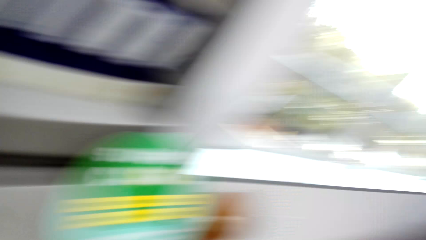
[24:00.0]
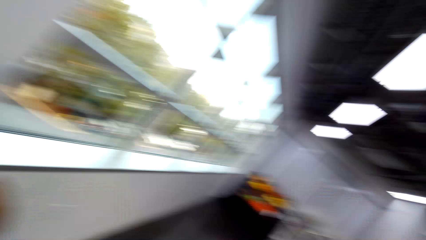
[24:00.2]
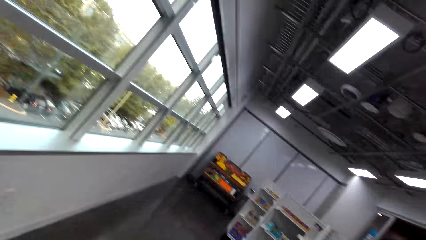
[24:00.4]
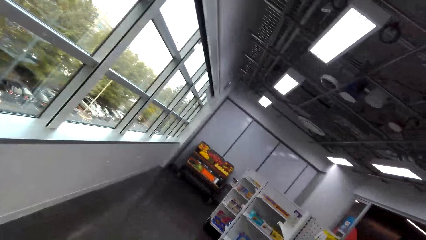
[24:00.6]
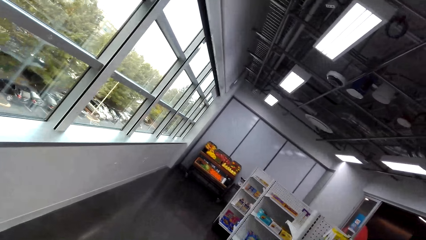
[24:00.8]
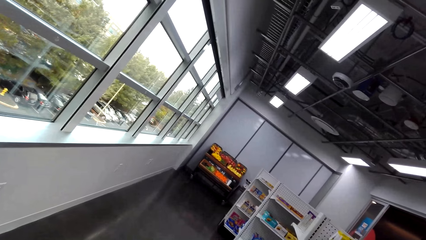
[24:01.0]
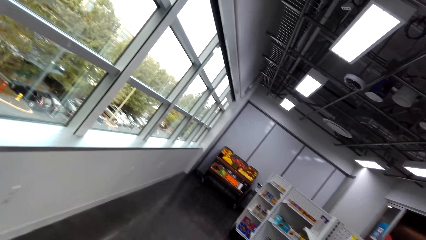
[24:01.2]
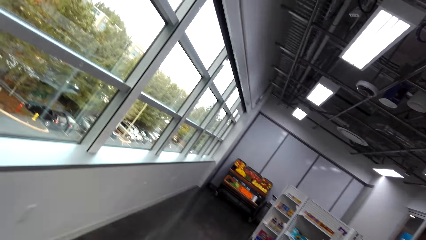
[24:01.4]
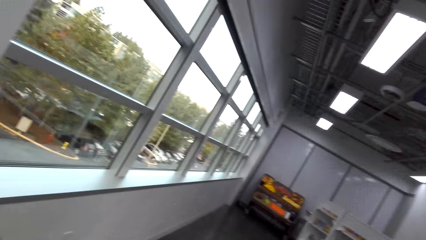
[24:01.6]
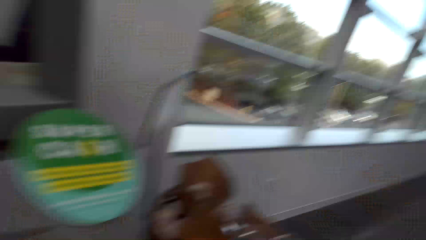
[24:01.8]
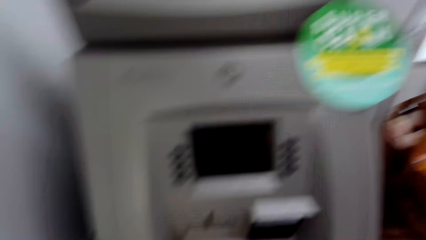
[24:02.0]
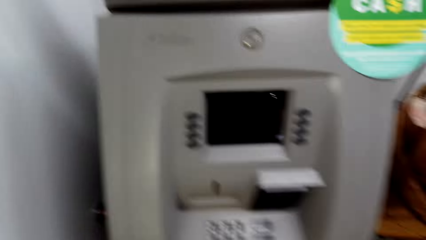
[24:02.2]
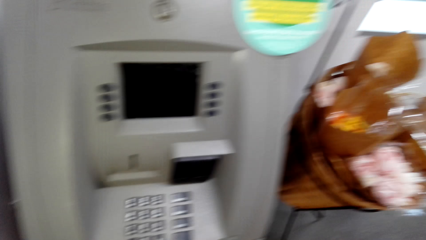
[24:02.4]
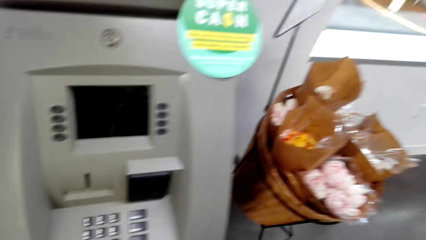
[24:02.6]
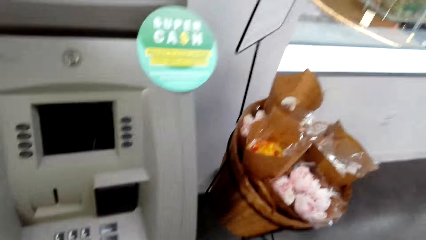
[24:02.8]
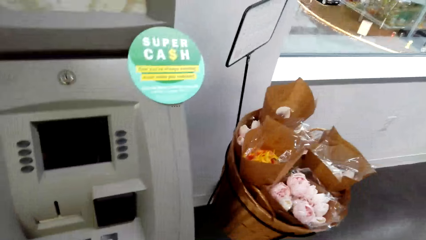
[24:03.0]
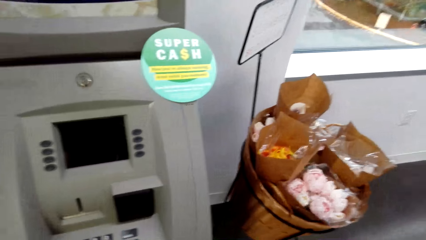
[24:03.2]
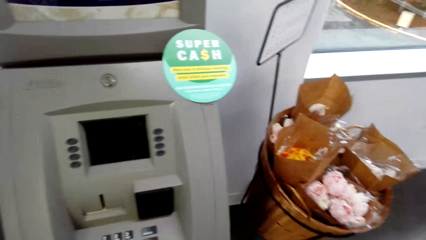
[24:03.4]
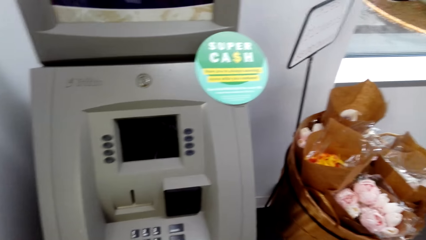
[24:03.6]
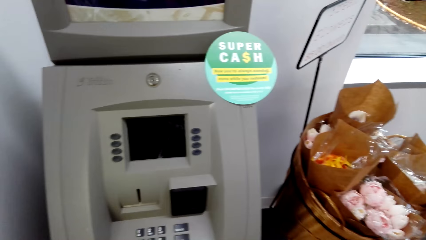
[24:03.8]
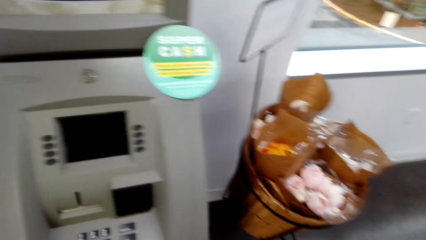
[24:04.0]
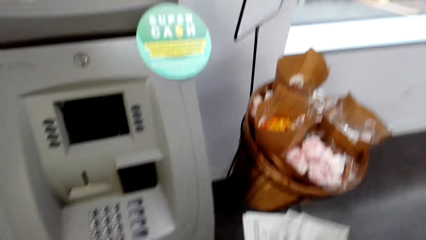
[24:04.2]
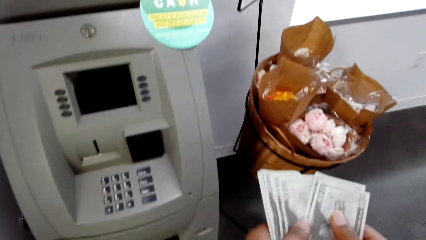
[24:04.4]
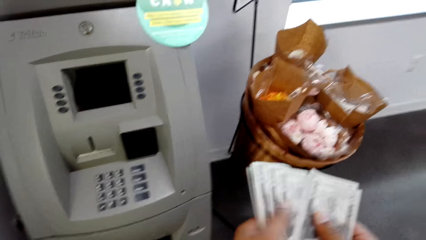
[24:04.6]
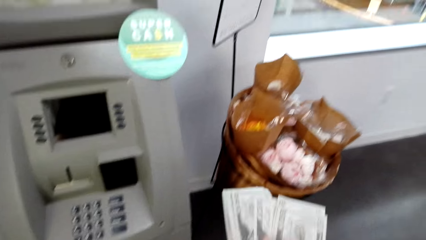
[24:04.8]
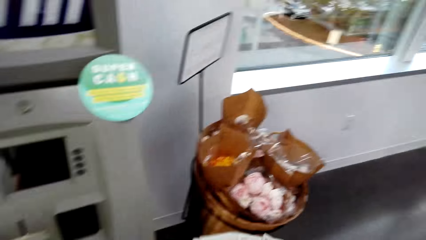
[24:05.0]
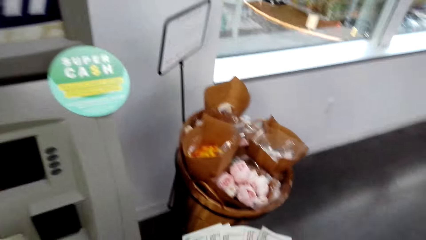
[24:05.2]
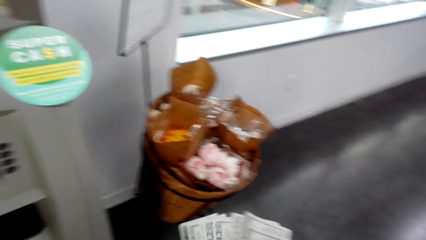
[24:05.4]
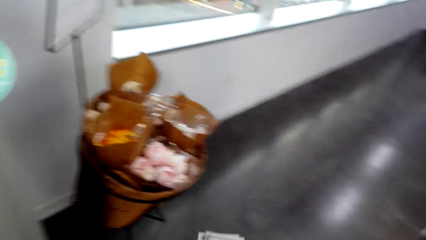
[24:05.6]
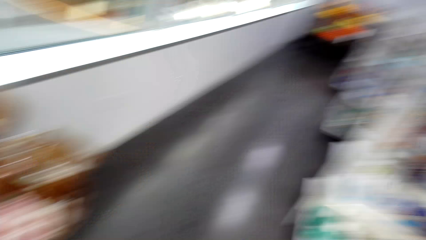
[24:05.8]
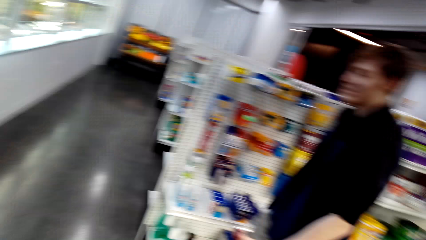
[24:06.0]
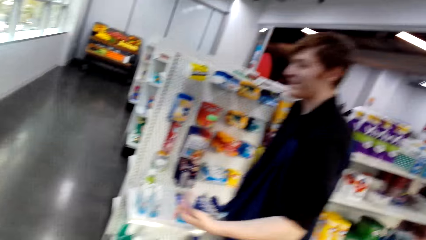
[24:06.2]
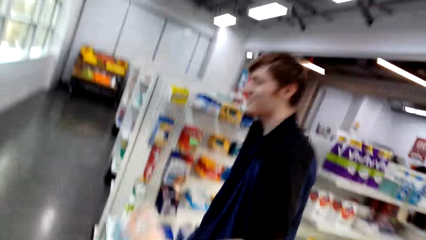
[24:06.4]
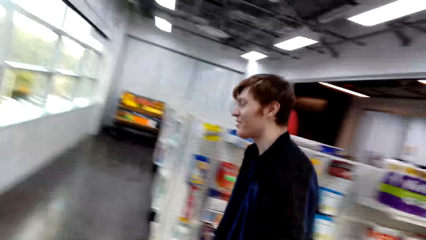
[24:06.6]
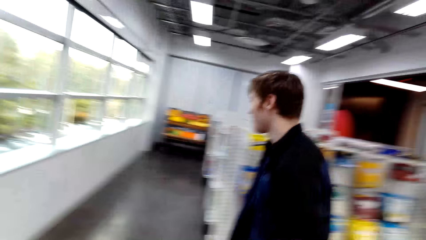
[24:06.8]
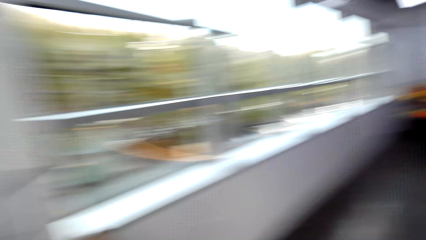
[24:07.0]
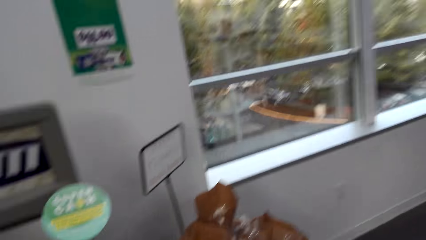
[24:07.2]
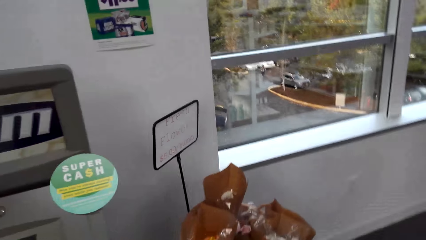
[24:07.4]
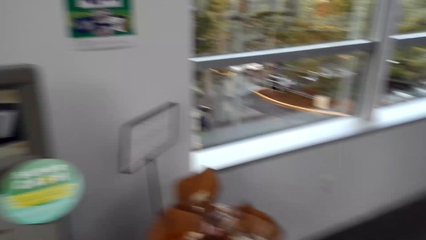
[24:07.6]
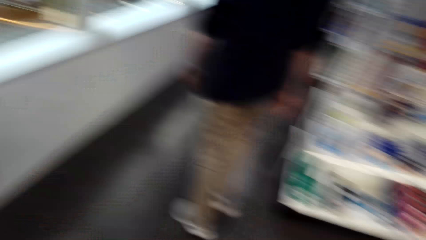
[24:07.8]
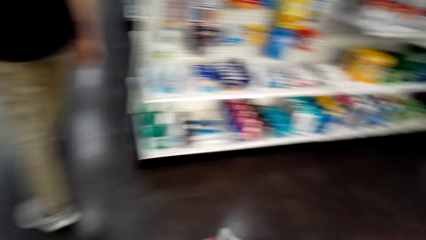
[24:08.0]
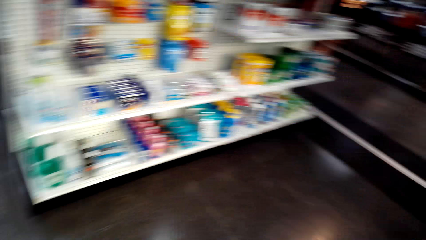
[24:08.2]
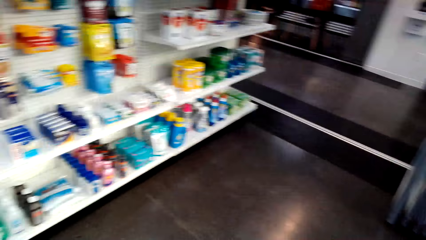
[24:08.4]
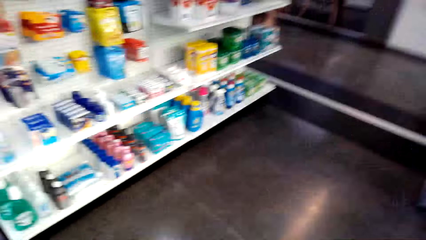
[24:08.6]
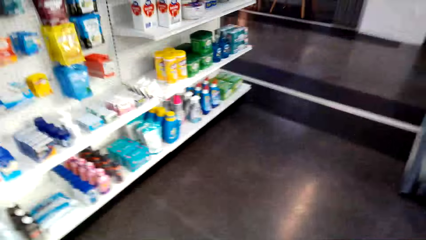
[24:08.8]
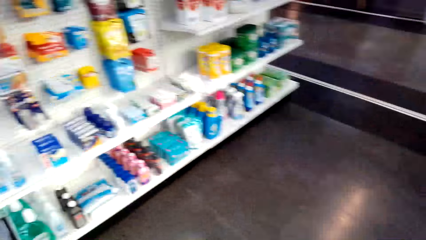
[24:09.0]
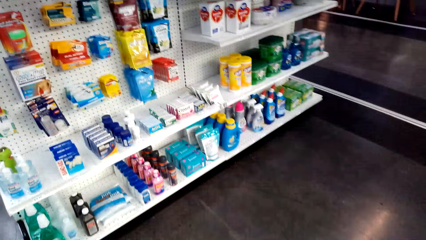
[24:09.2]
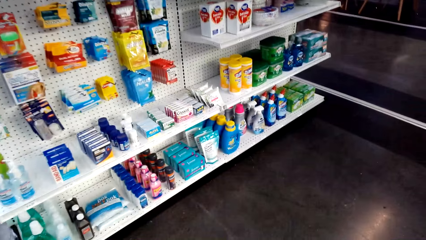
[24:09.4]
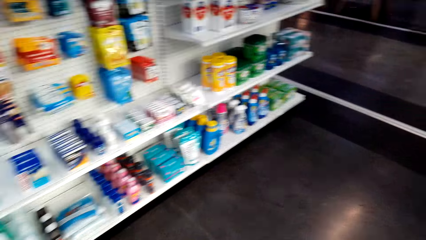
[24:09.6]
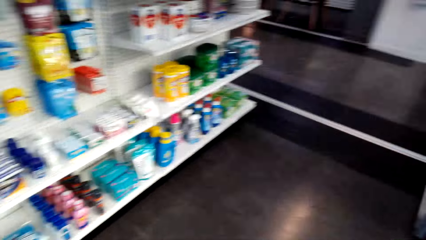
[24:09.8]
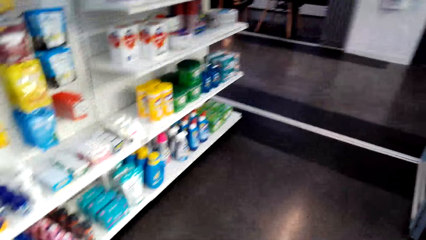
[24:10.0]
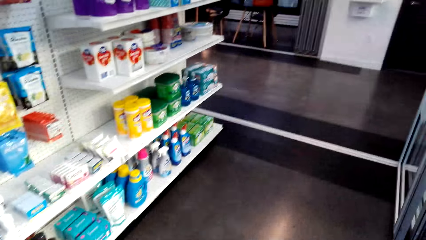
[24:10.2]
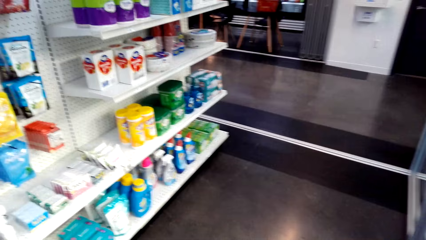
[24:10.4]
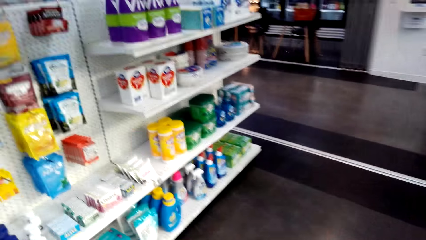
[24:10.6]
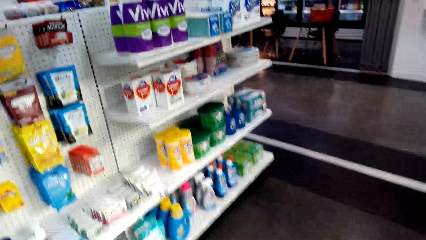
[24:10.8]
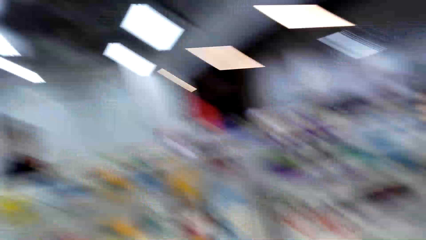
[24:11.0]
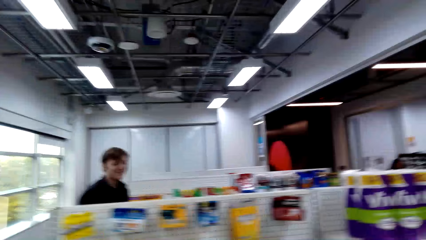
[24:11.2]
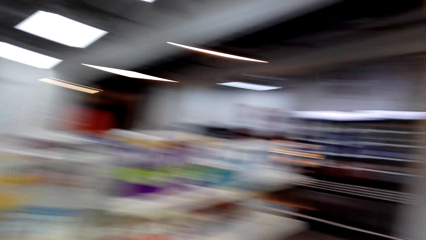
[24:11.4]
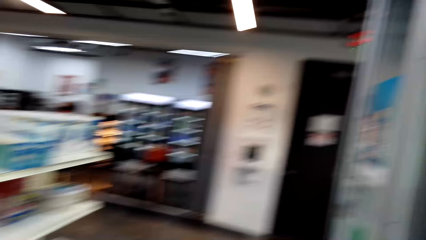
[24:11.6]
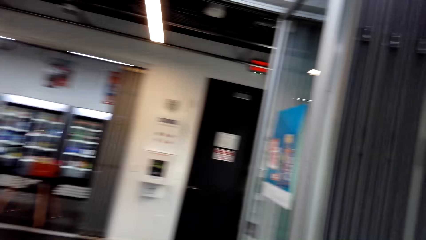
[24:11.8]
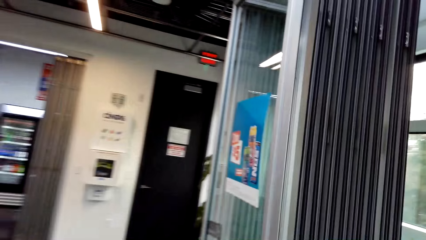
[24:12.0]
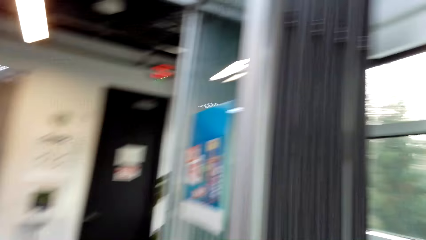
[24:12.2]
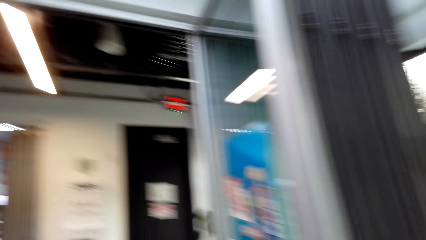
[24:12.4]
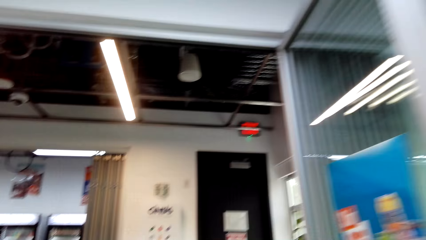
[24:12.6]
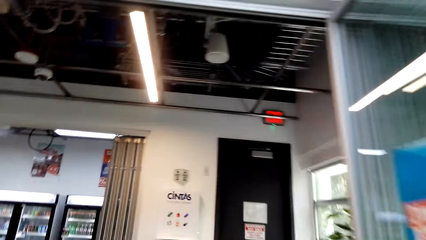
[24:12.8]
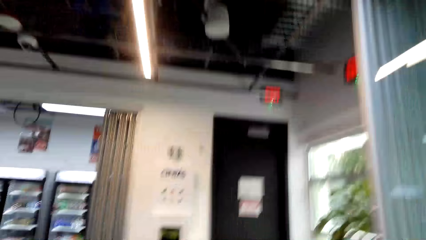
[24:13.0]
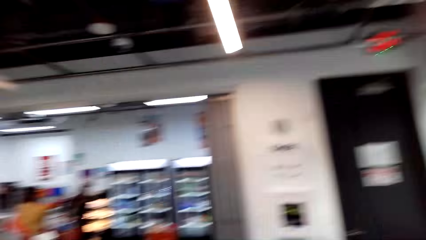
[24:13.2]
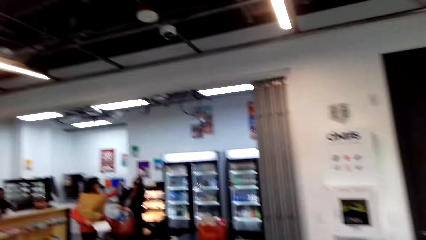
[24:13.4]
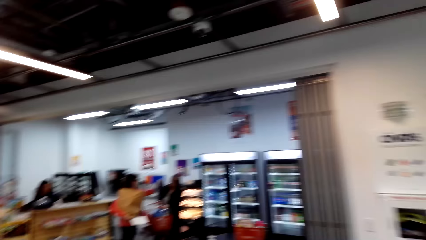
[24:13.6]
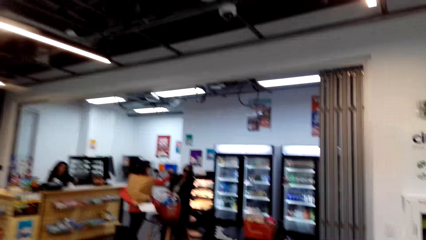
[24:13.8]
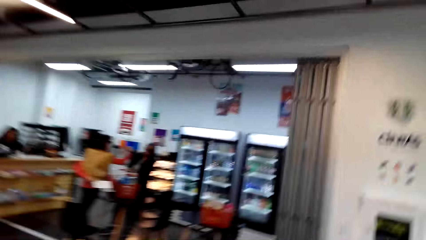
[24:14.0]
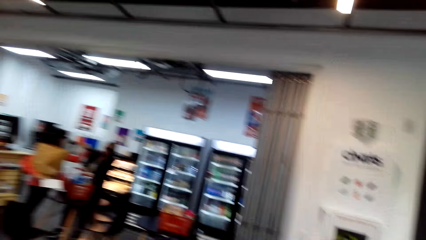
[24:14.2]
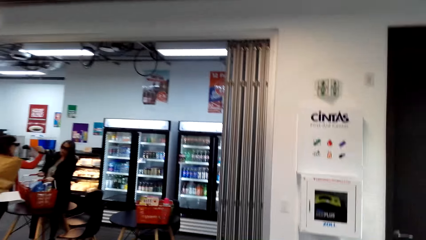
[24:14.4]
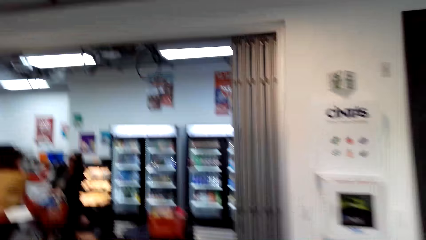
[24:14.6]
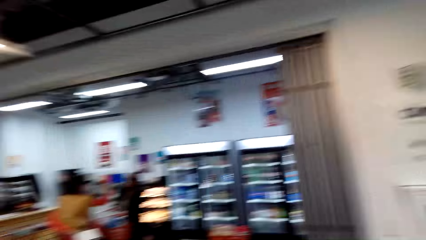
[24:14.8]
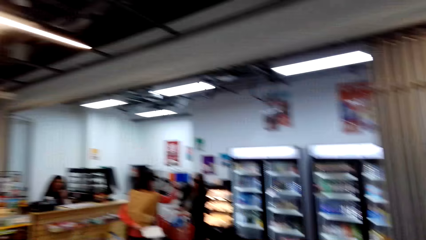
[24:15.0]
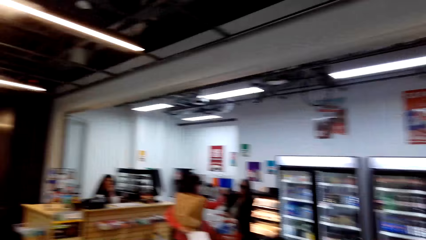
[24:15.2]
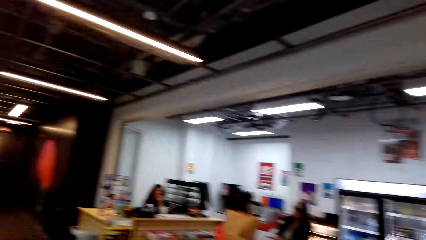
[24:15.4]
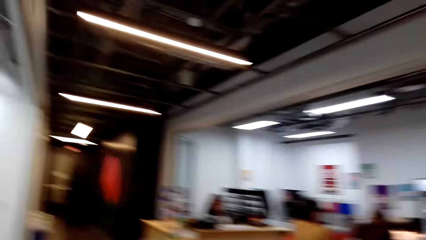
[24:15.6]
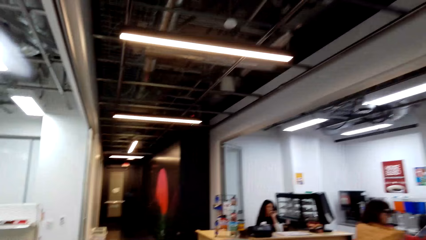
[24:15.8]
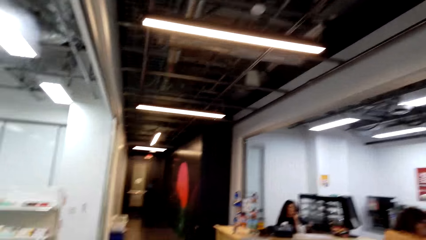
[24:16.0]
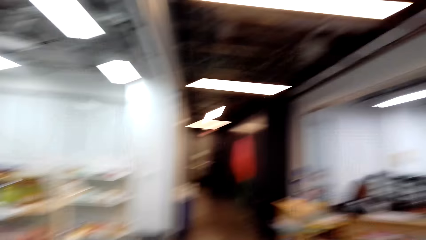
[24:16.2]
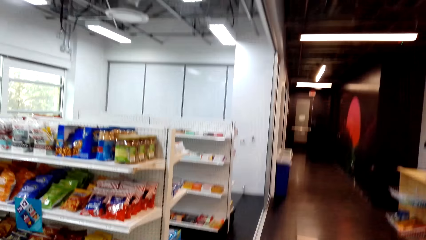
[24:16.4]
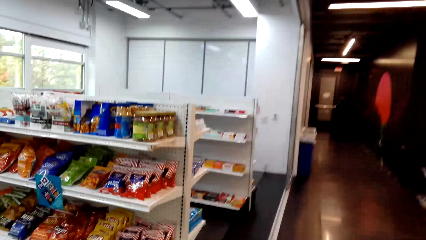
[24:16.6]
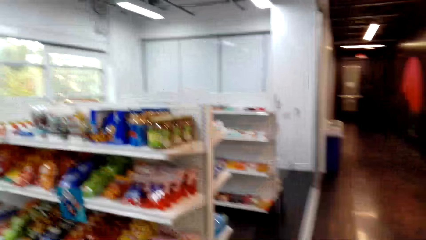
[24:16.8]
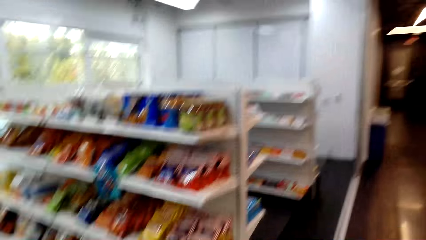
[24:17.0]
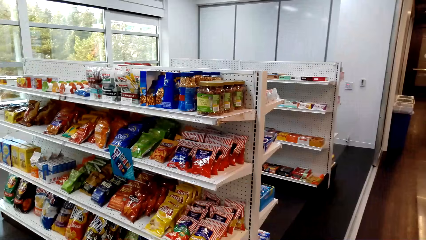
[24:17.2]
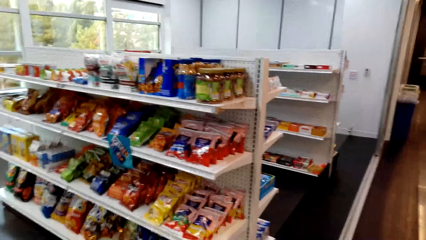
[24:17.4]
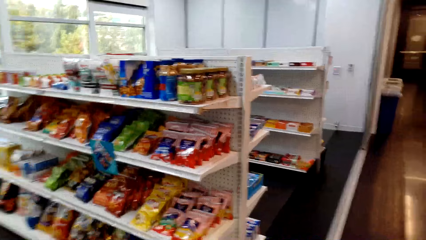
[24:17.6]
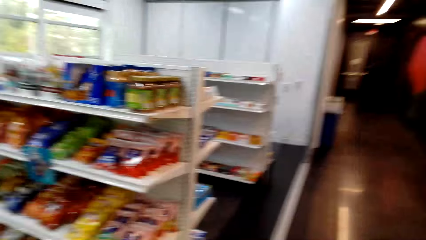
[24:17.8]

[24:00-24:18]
The camera wearer looks around. They turn around. They look around. They laugh. They talk. They count cash. They hold the cash. A man walks around. The camera wearer turns around. The man dialogues with the camera wearer. The camera wearer laughs. They look around. They turn around. They talk. They look around. They walk in the supermarket. They turn around. They walk in the supermarket.
